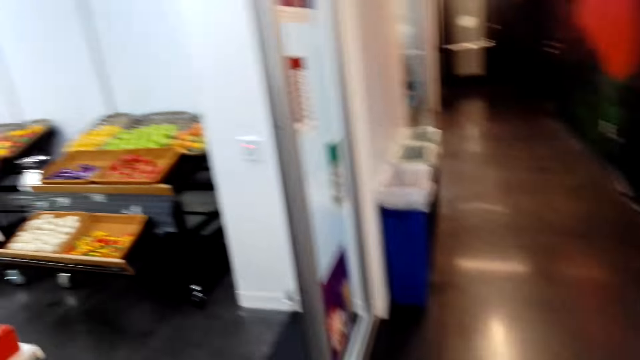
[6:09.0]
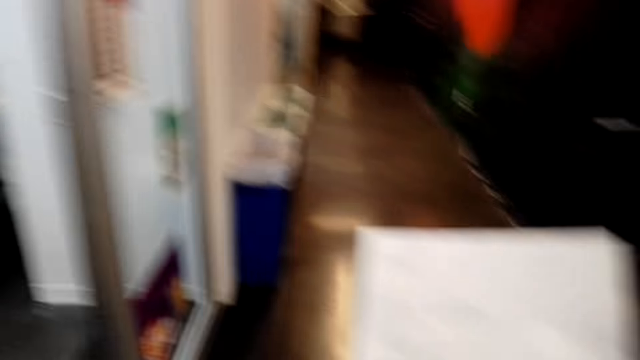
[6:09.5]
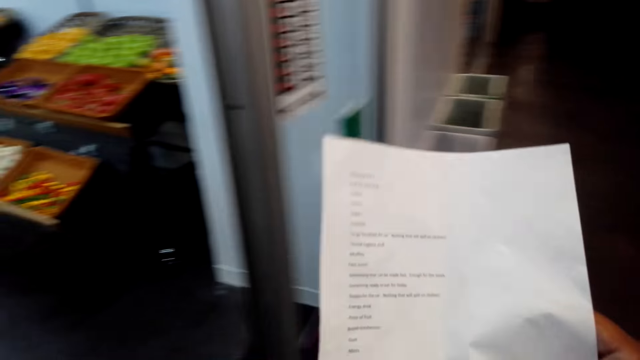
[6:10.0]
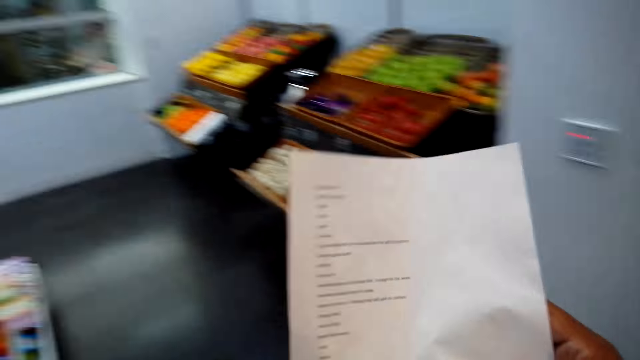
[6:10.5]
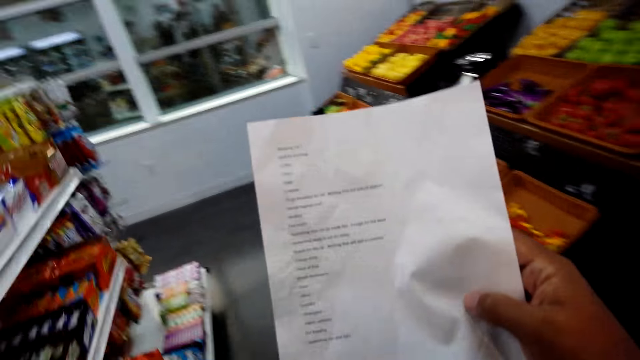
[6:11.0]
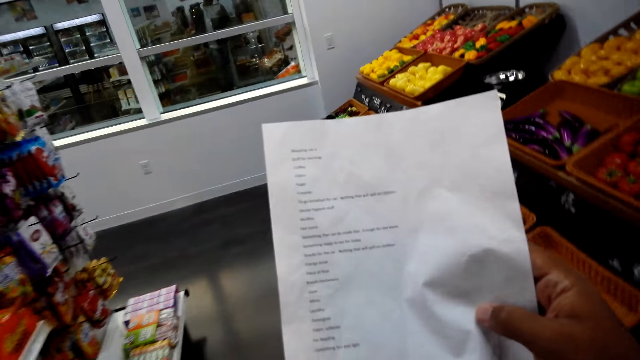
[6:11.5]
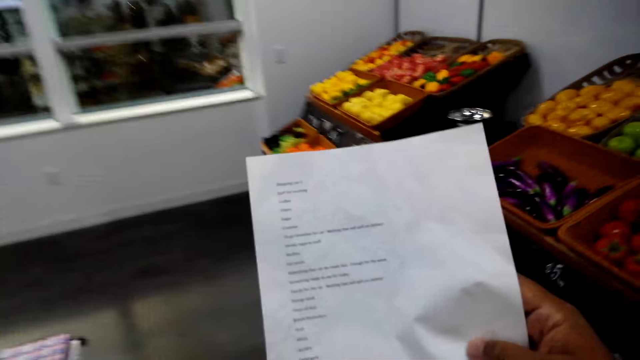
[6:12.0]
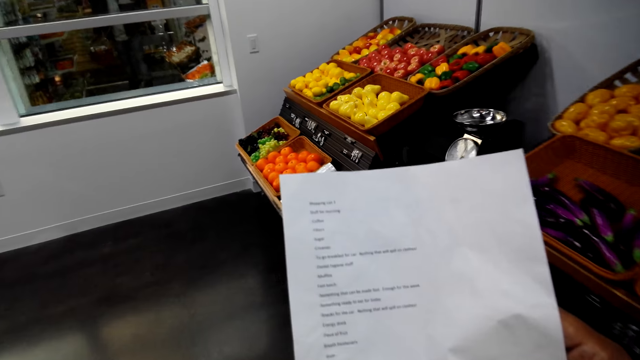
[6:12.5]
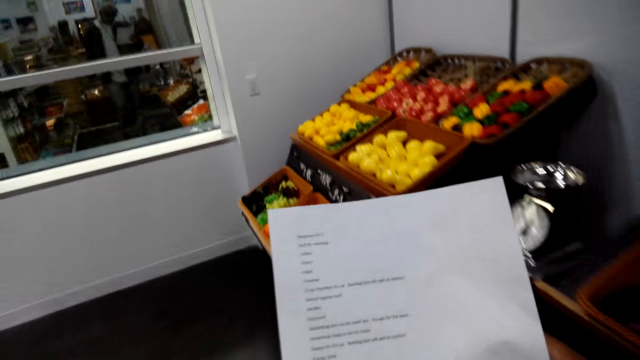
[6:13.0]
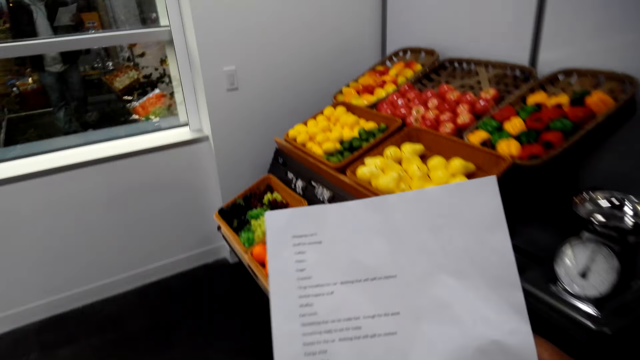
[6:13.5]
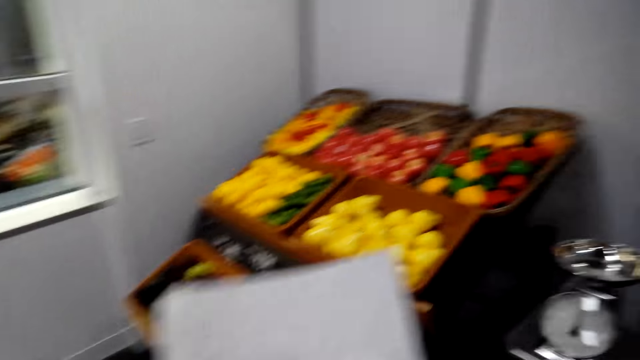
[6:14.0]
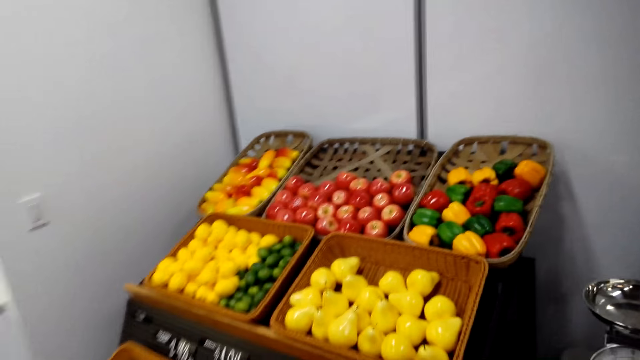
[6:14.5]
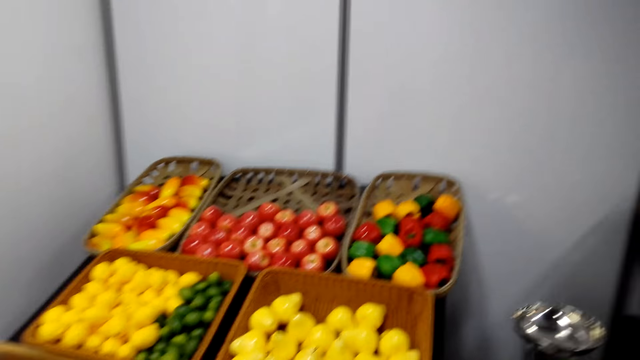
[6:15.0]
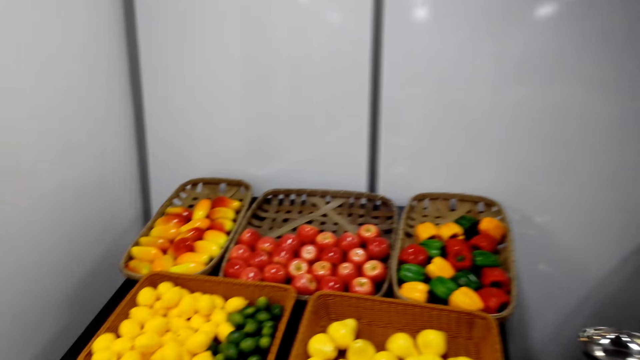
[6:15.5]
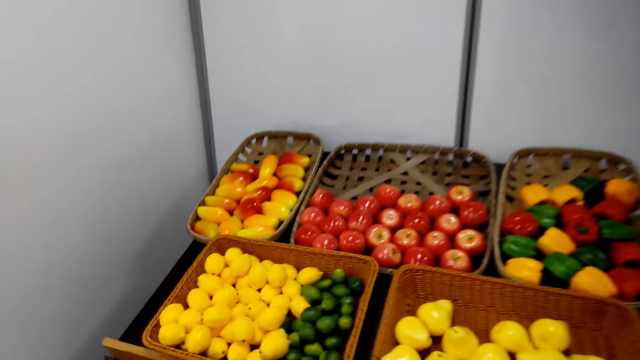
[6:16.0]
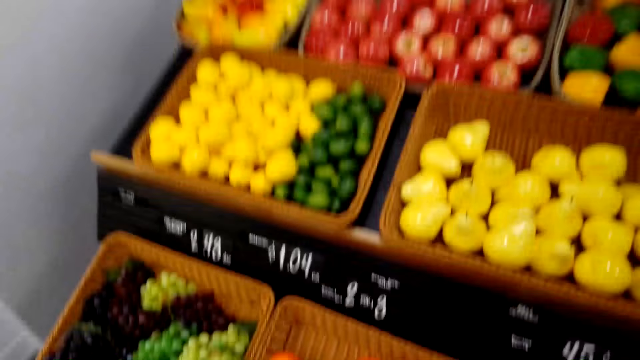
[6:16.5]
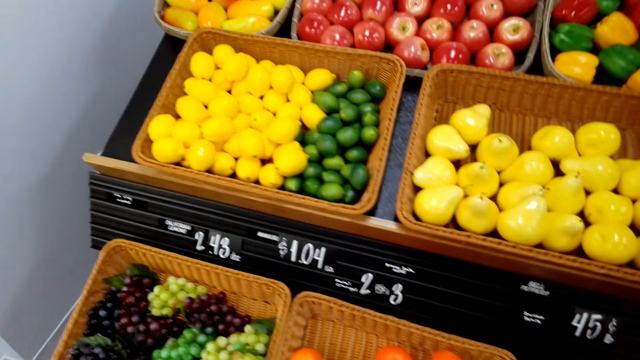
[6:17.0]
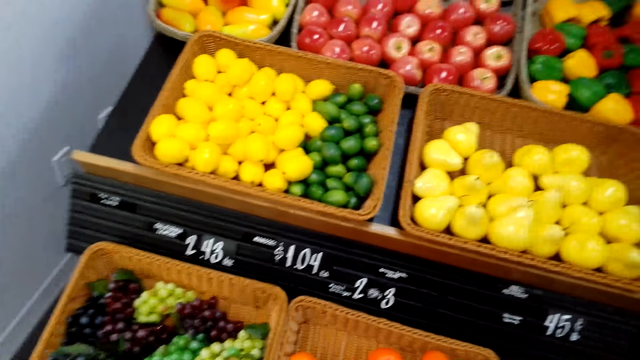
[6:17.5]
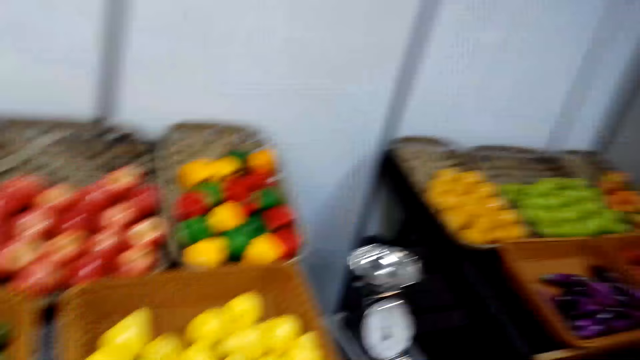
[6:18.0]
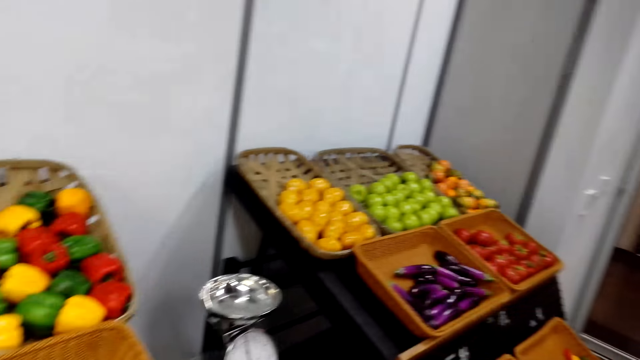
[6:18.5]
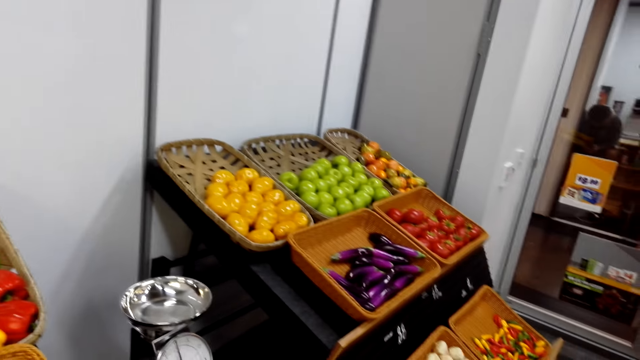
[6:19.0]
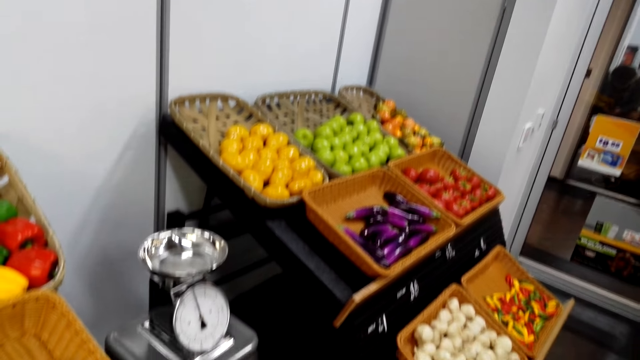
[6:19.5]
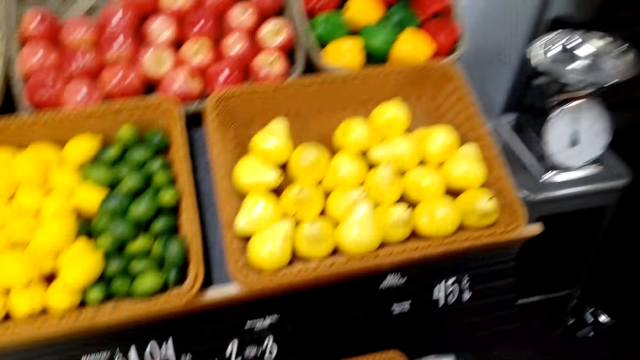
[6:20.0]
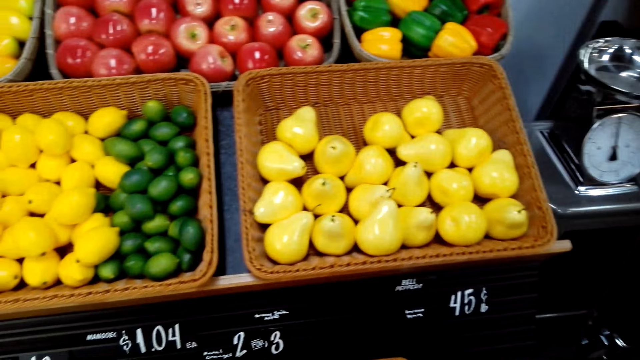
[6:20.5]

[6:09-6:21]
The camera wearer reads the shopping list paper. They take the vegetable in the reef basket. They look at the vegetable shelves.

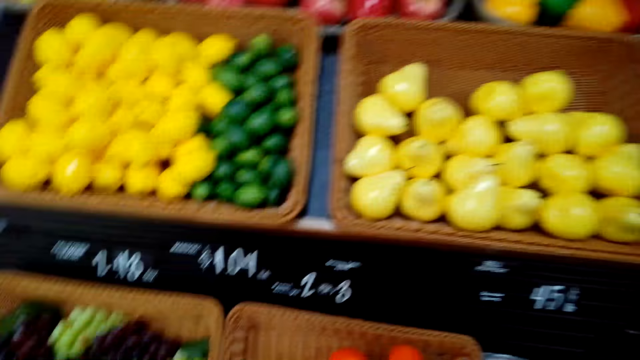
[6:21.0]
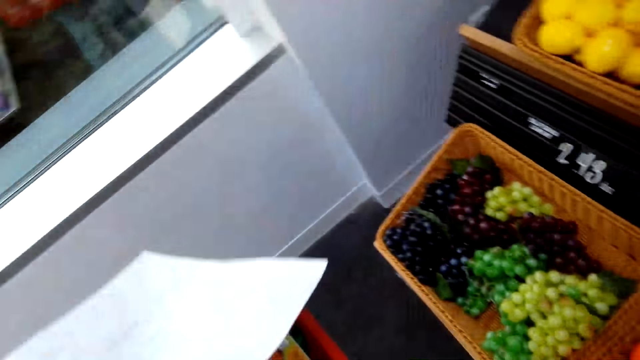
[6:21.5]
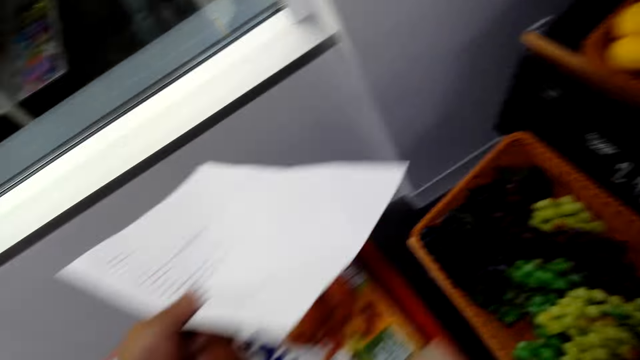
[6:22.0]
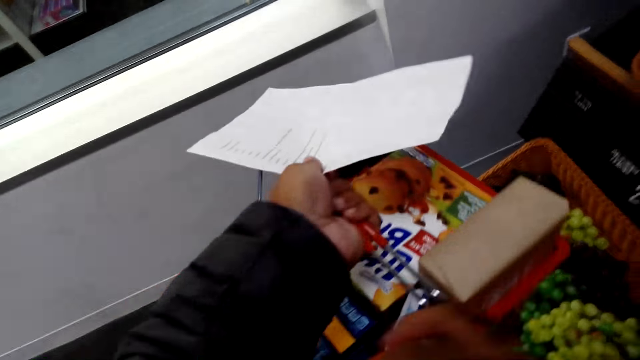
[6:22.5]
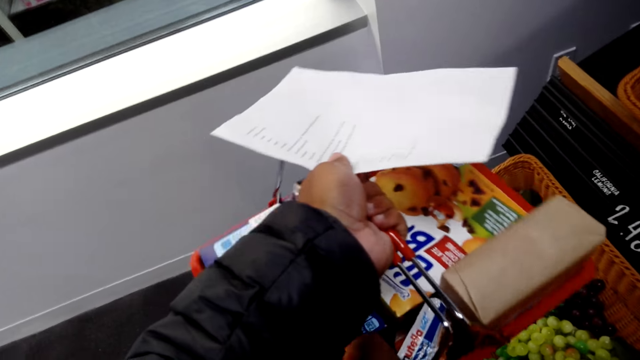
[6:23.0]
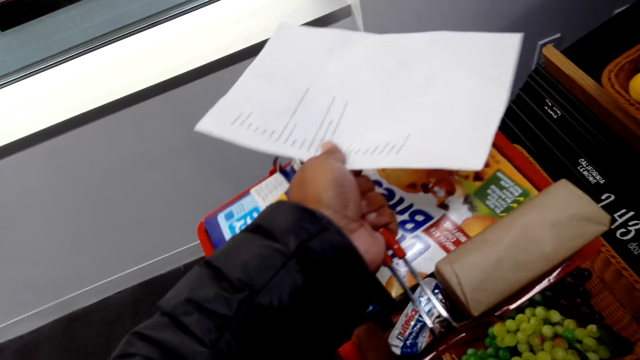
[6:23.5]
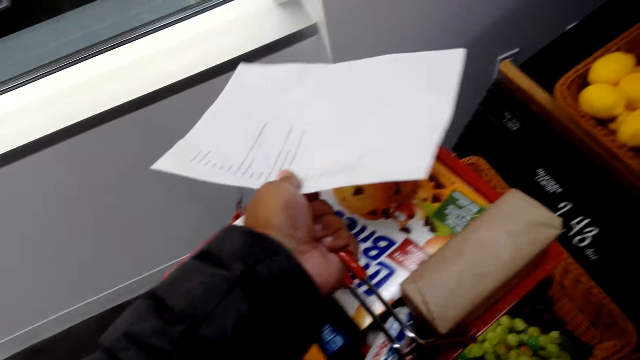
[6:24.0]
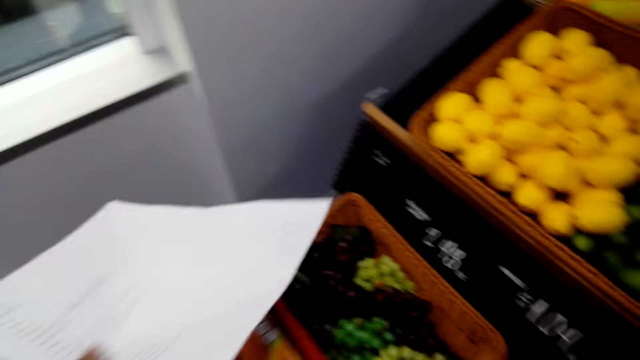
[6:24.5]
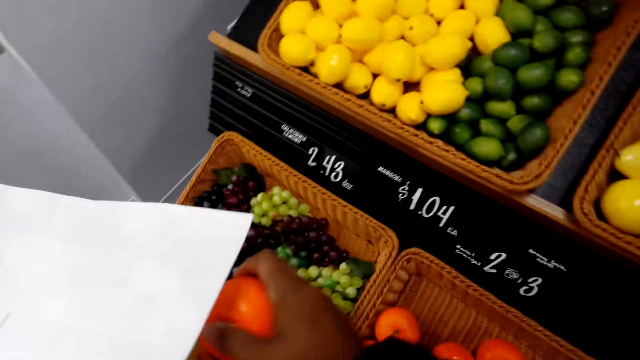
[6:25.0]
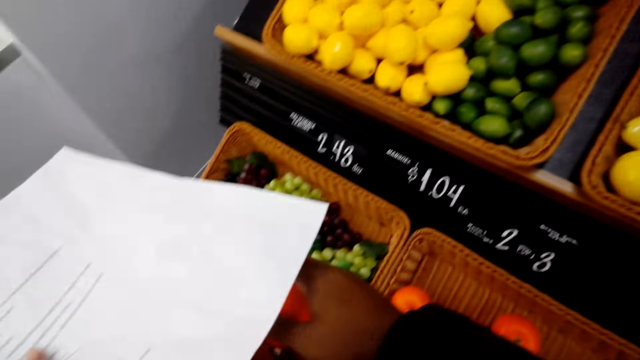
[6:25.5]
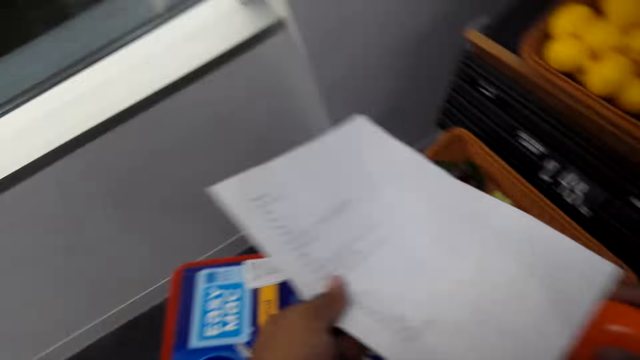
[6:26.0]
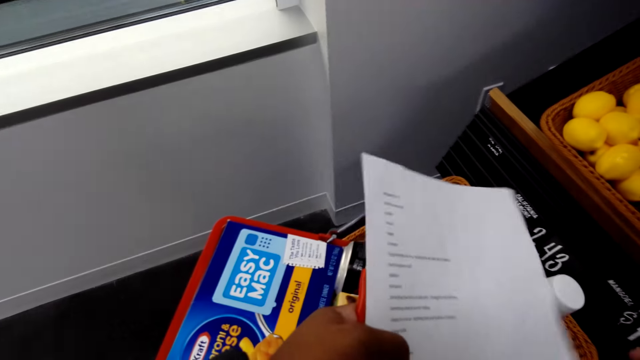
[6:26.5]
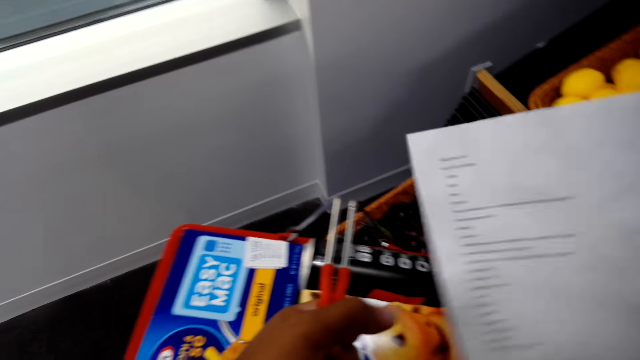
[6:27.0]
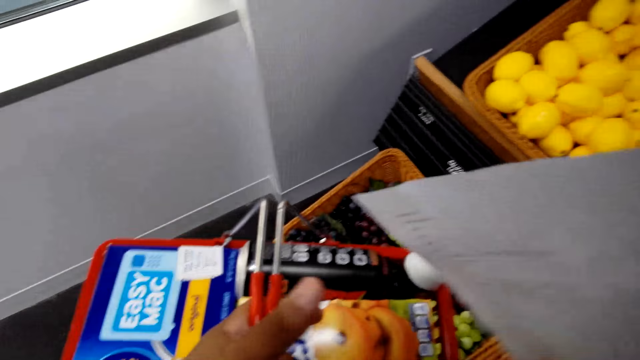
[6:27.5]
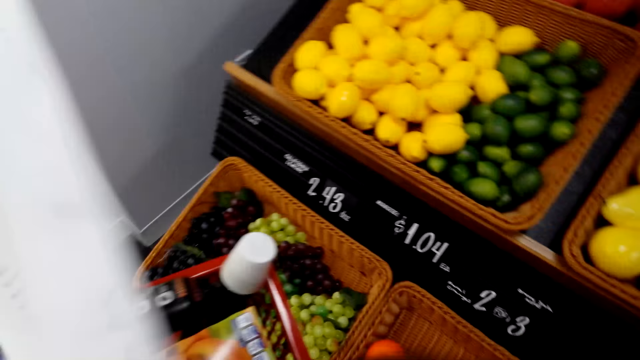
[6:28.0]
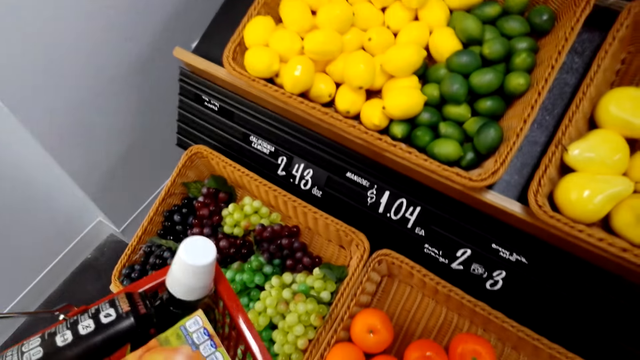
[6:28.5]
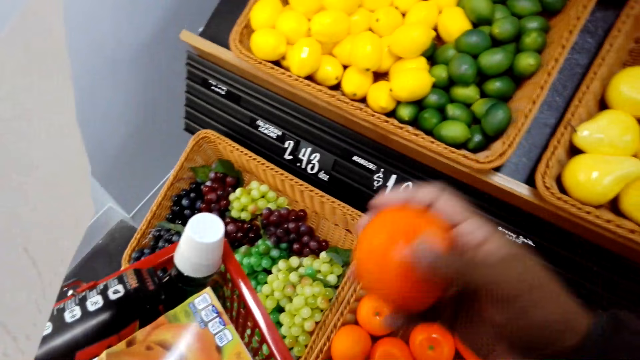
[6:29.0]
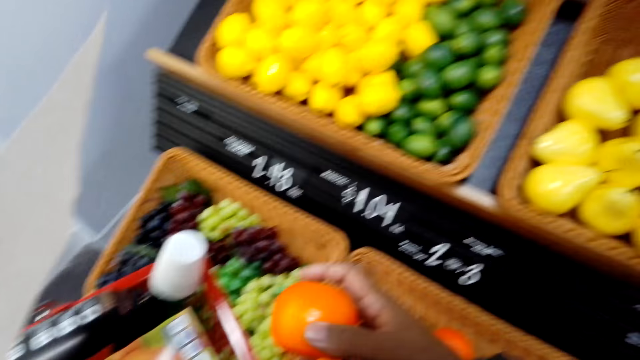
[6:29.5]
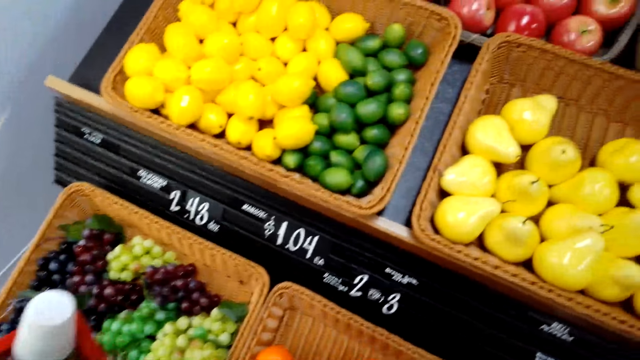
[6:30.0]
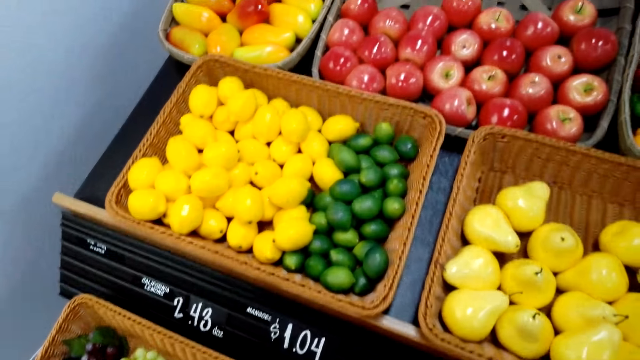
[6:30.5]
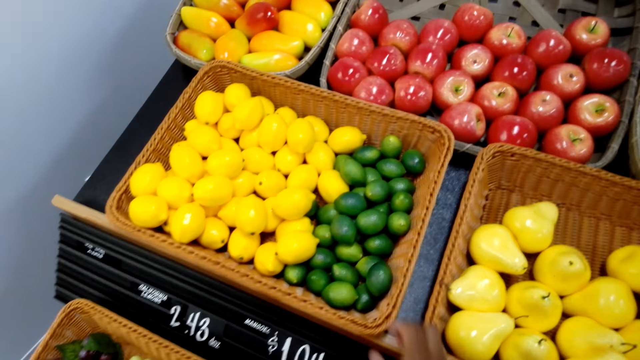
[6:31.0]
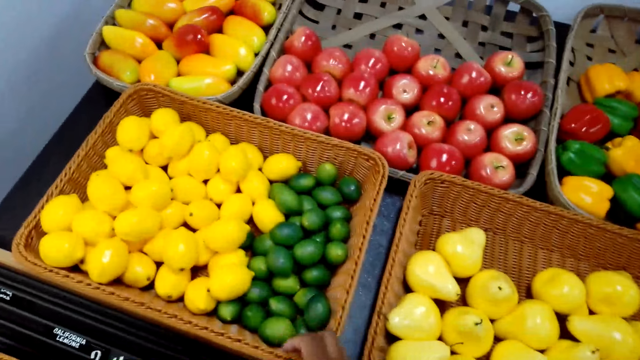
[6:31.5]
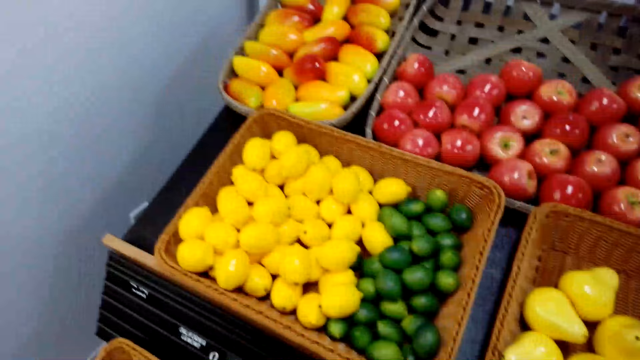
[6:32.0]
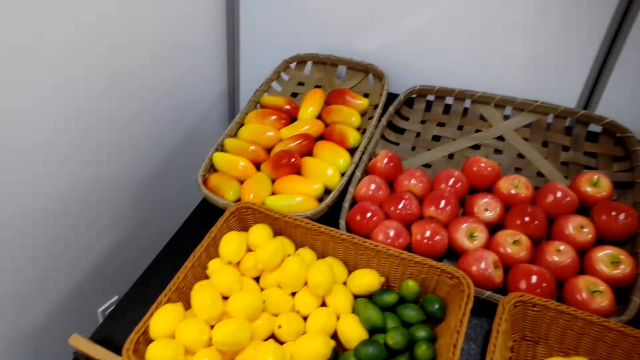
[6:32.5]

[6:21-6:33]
The camera wearer puts fruit in the bucket. They put the fruit on the shelf.
